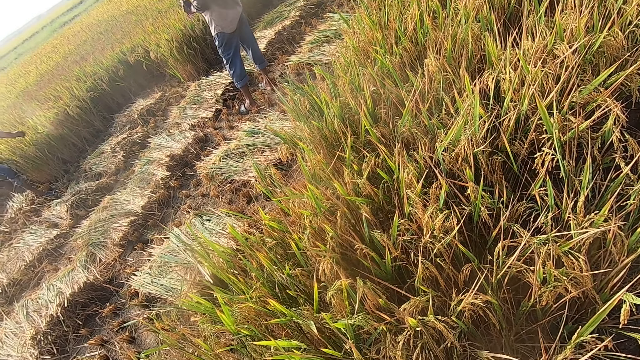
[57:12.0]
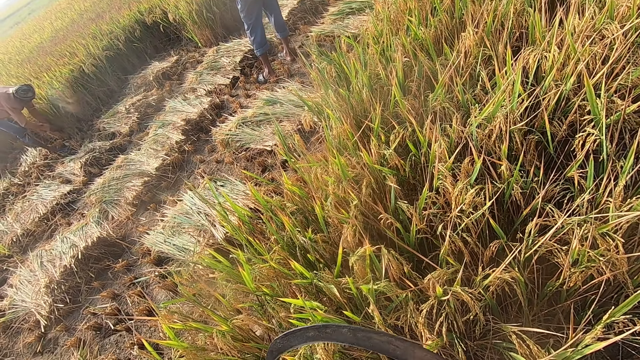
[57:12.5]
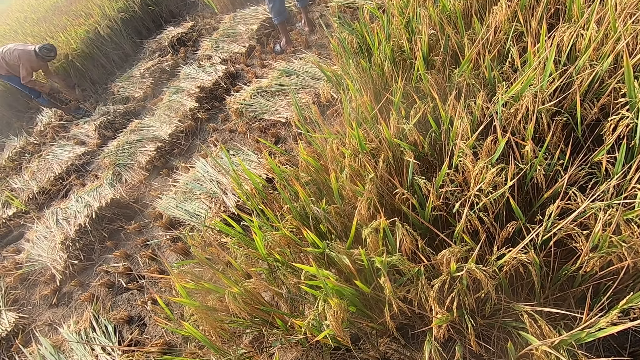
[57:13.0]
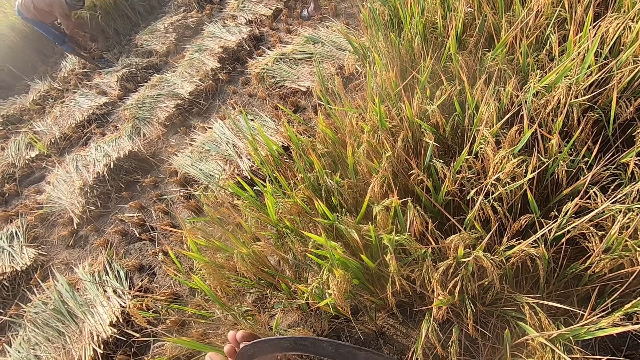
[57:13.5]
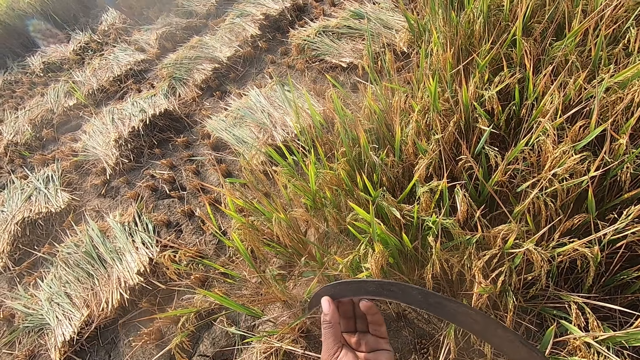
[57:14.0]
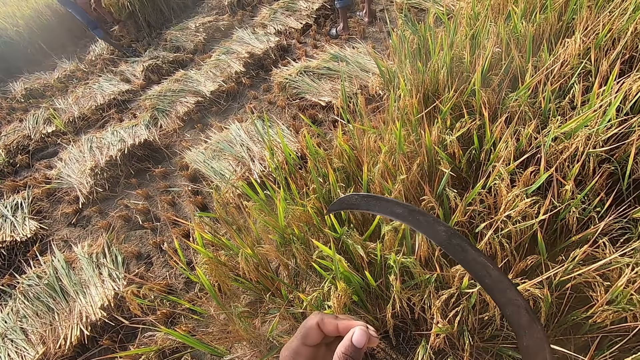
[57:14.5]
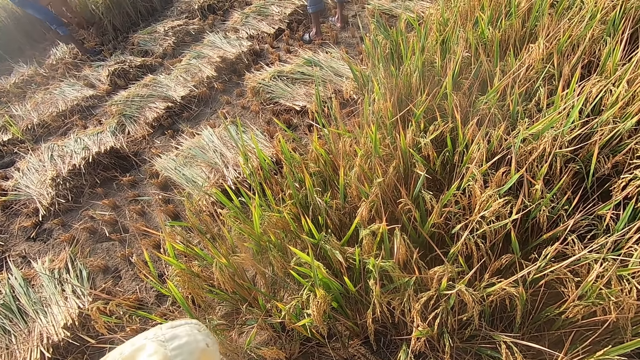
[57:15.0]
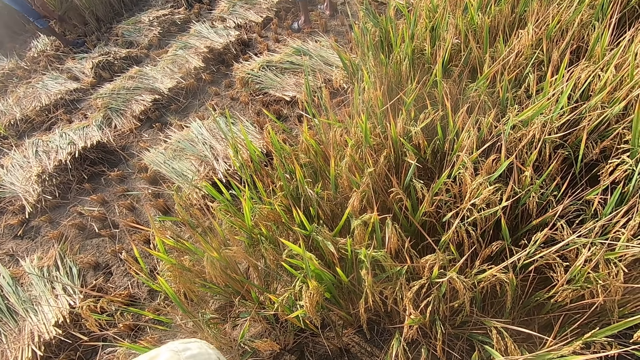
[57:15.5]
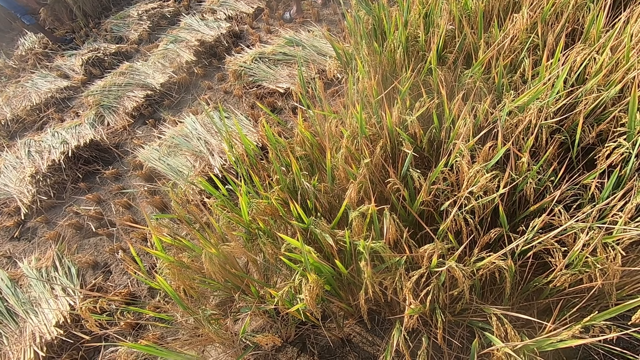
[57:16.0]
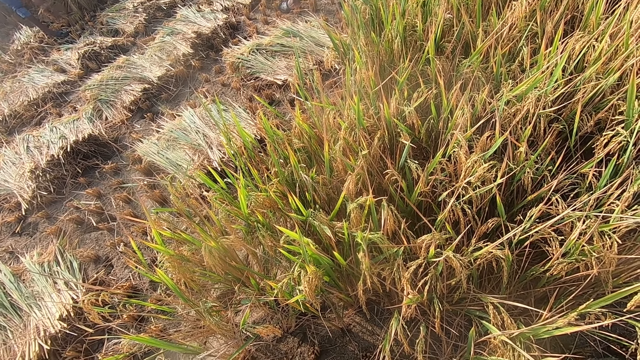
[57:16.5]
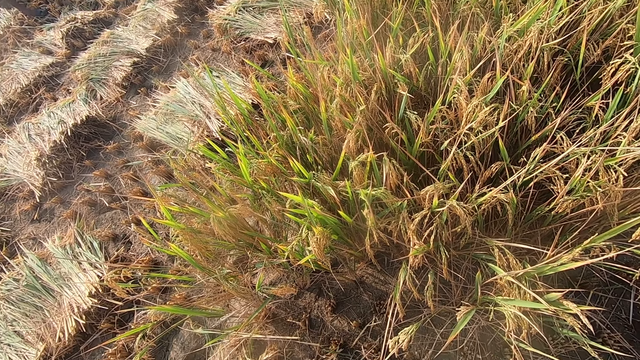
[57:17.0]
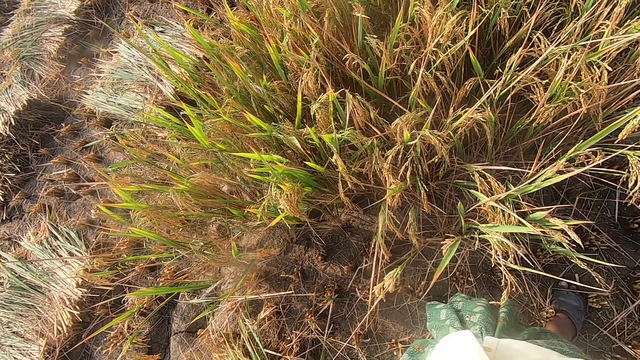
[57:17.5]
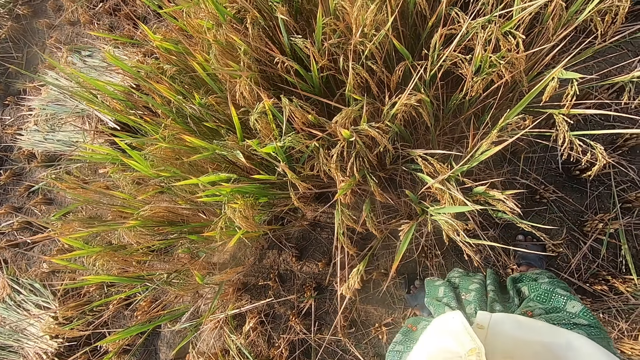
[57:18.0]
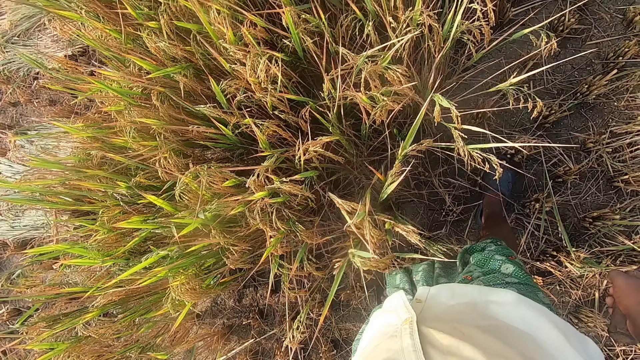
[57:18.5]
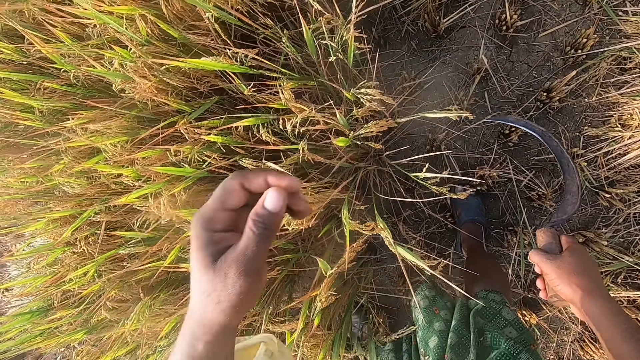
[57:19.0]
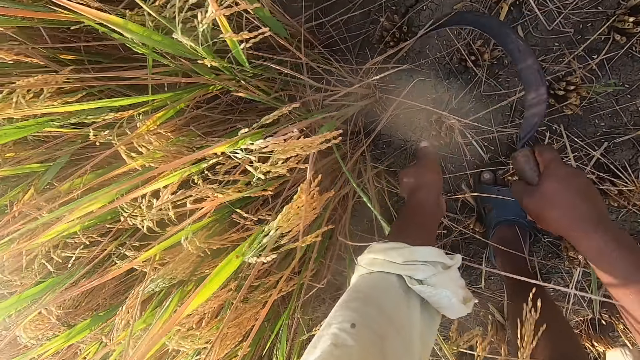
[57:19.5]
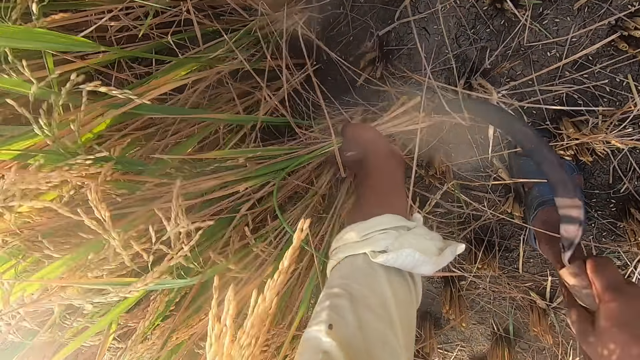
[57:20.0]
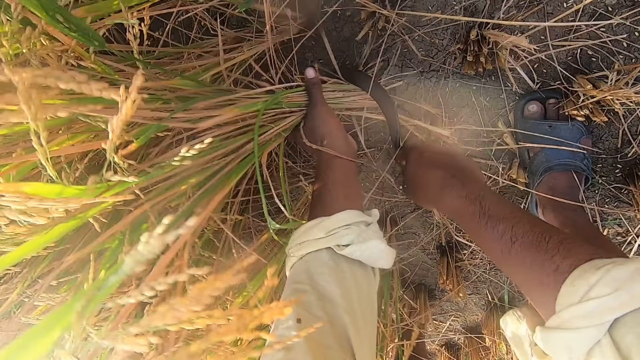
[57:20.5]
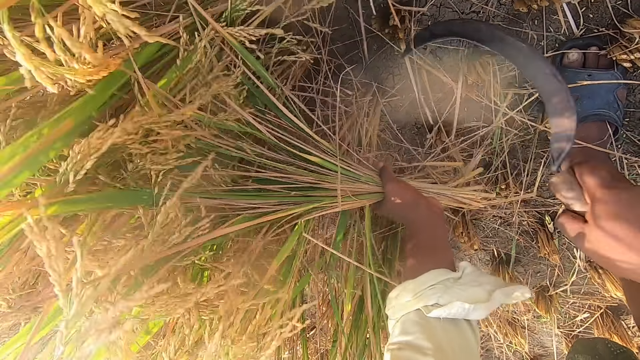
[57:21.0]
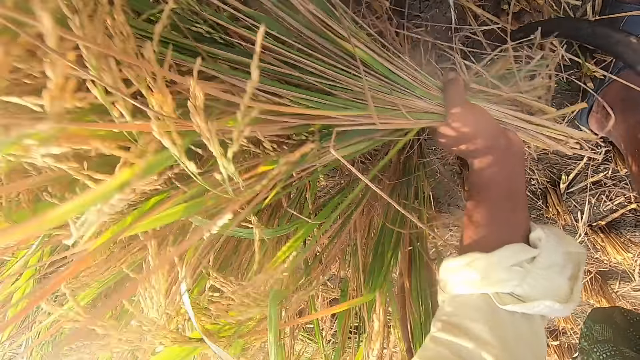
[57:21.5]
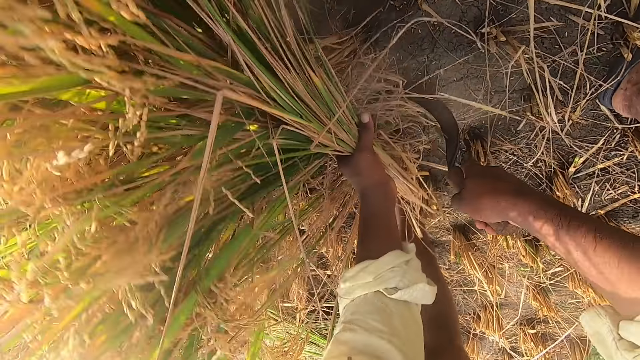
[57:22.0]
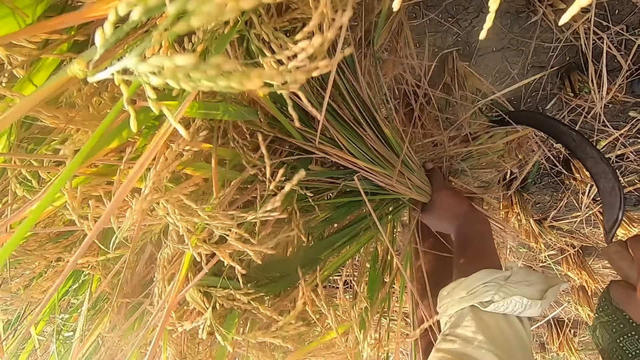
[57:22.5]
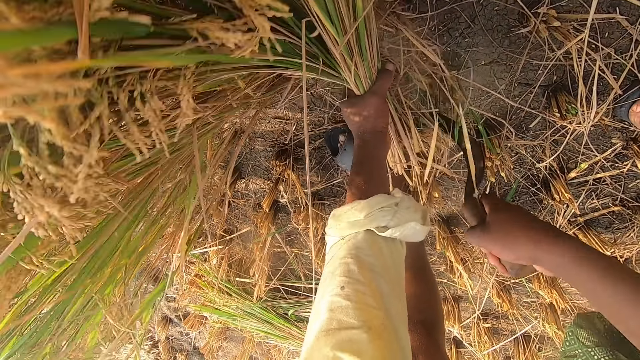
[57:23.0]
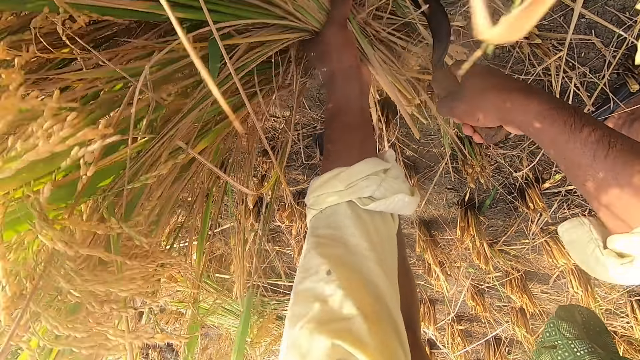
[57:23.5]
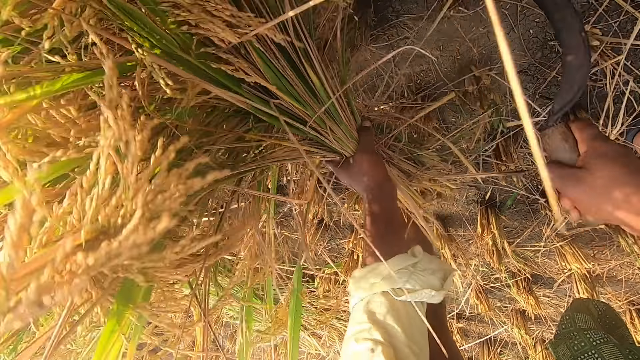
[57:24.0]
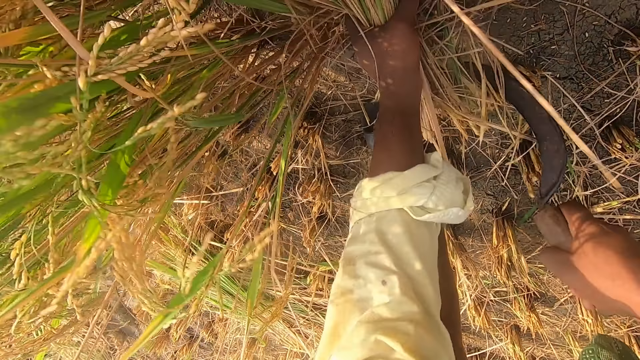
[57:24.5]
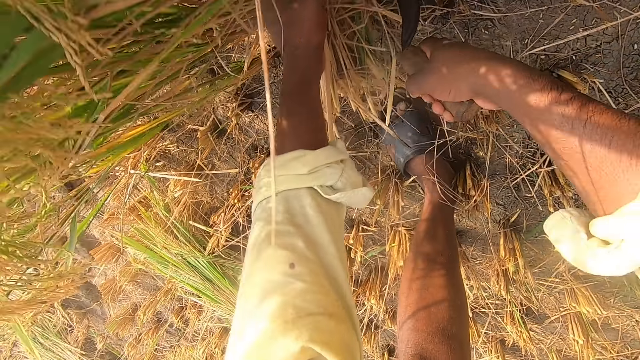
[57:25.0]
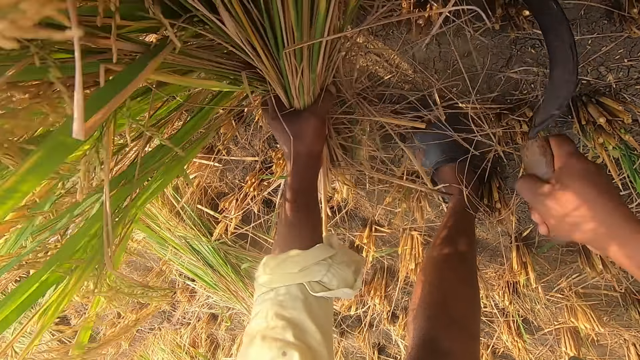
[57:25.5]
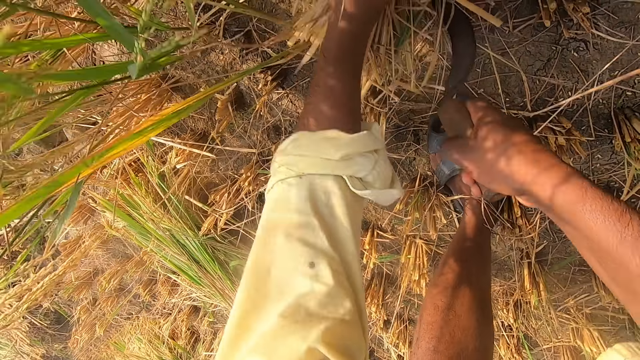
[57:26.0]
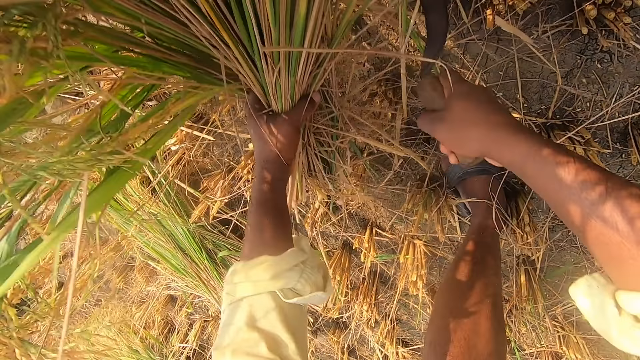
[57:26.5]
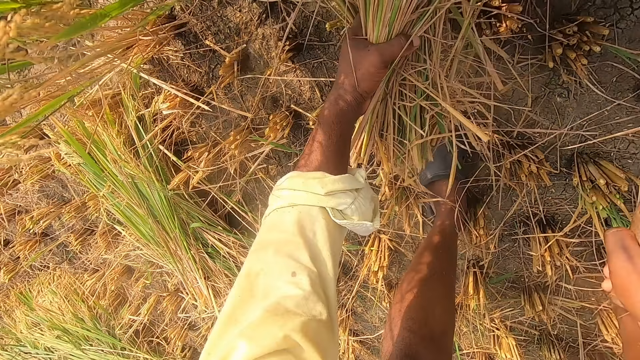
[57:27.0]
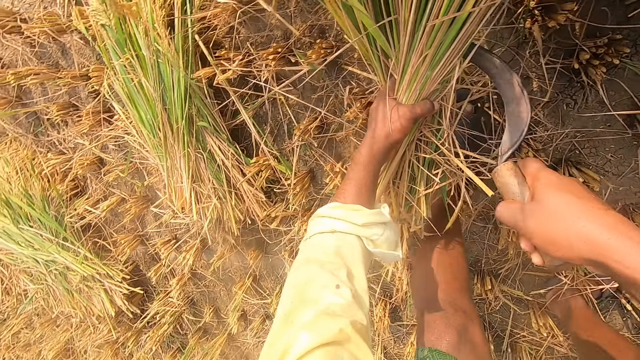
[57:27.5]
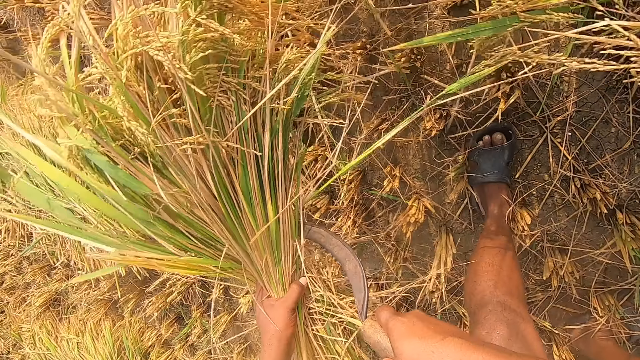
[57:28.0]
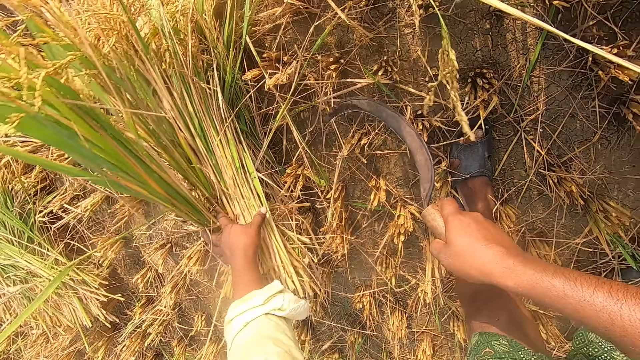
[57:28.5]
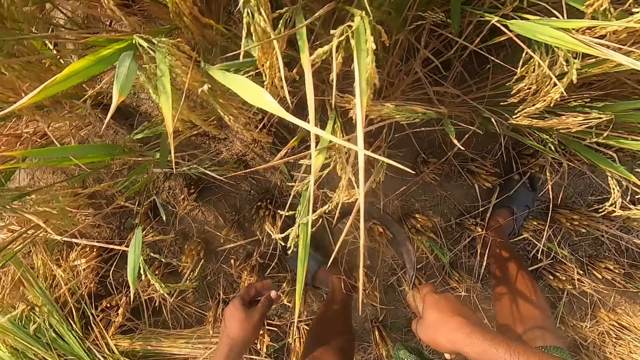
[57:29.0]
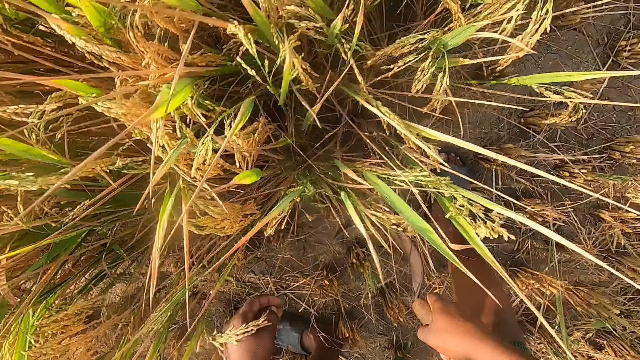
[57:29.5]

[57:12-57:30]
The camera wearer wipes the sickle using the left hand fingers. They lift the sickle using the right hand. They bend towards the wheat plants. They cut the wheat plants using the sickle. They put the wheat plants on the ground.

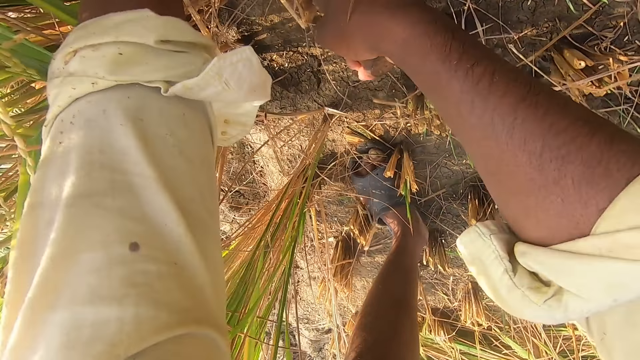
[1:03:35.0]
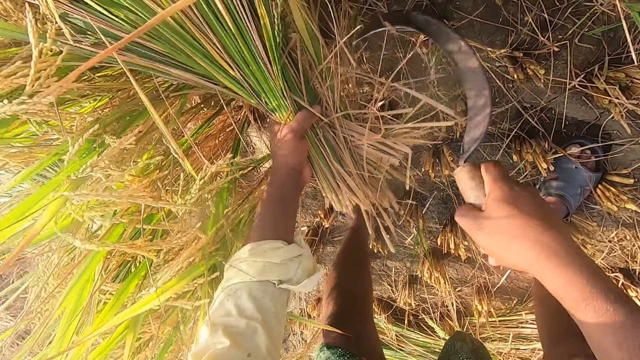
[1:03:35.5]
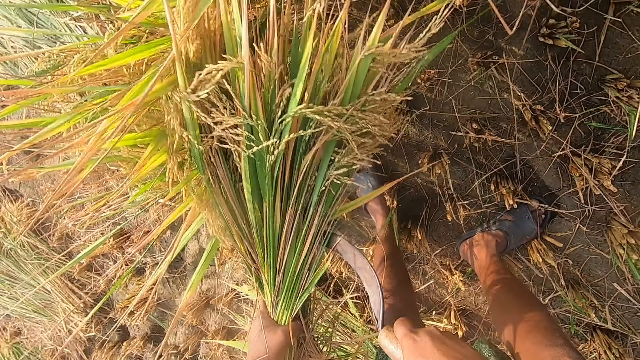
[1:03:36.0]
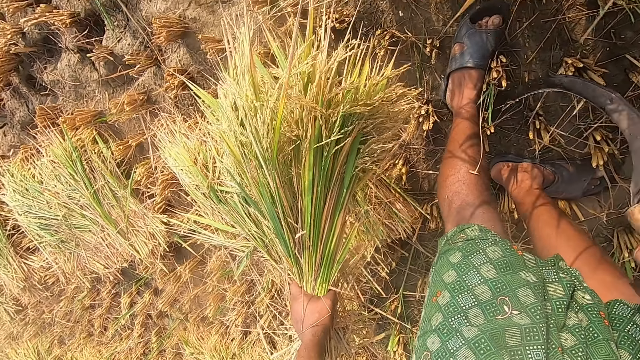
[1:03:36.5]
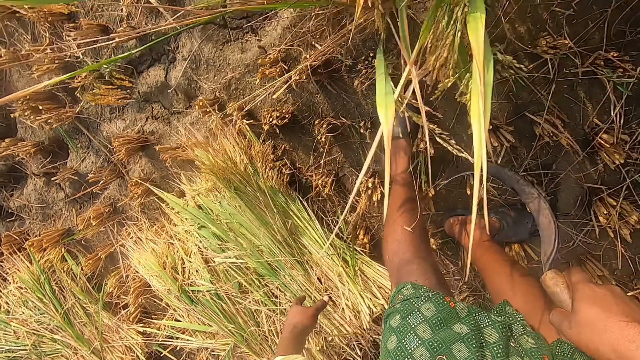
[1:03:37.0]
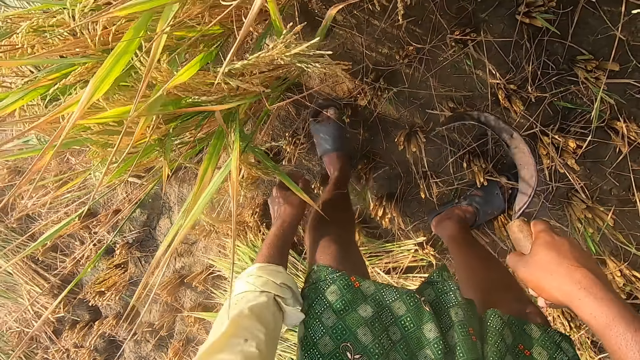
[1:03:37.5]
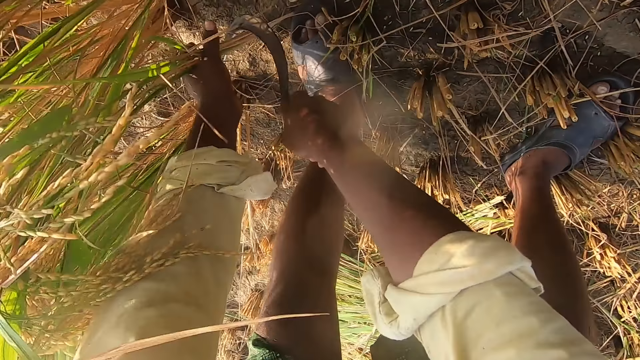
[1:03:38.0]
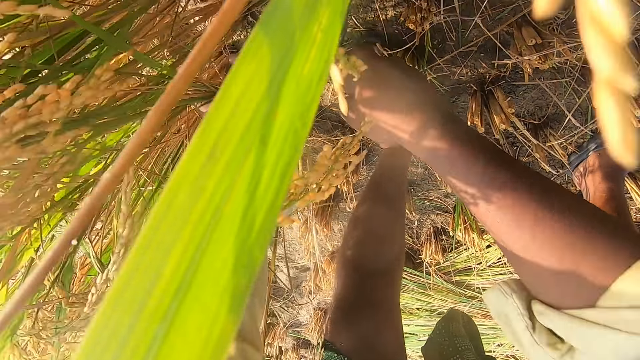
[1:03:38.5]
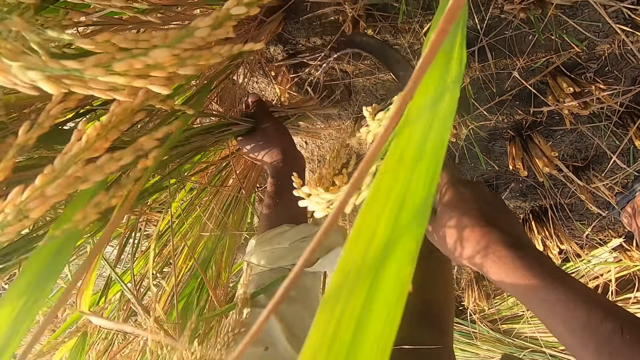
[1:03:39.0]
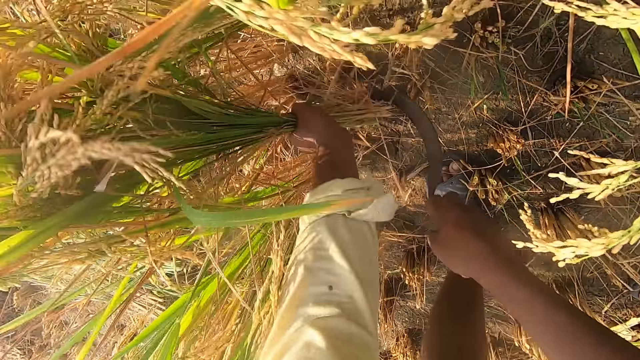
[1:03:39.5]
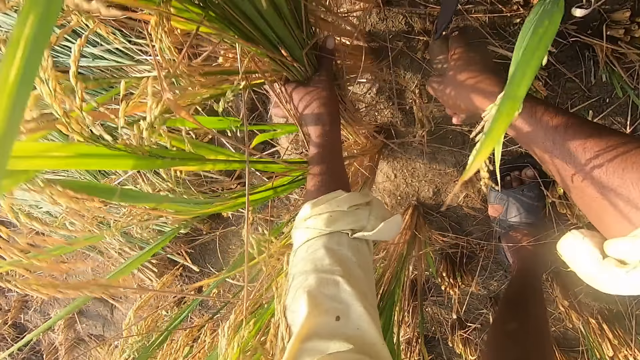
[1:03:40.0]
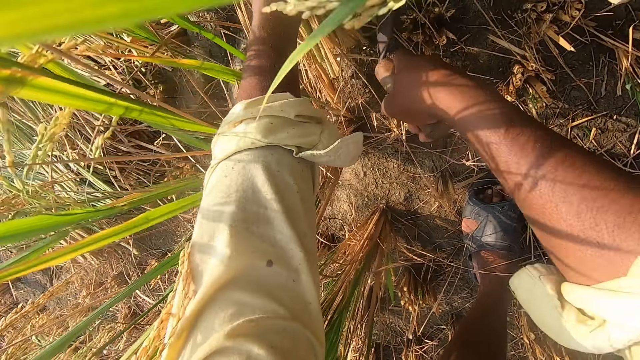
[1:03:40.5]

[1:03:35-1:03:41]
The camera wearer drops the grass in his left hand on the pile of grass. He cuts grass with the sickle in his right hand.
